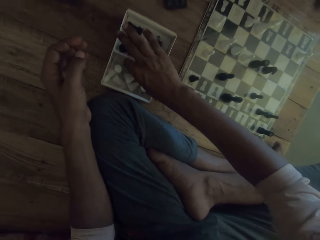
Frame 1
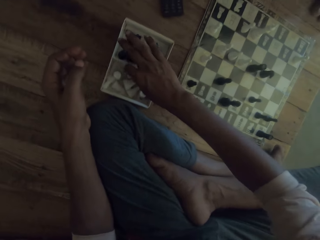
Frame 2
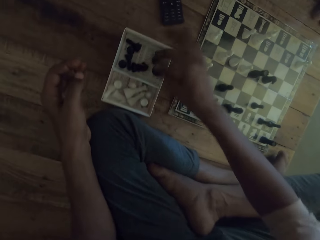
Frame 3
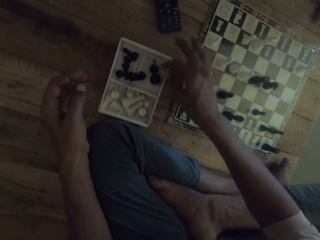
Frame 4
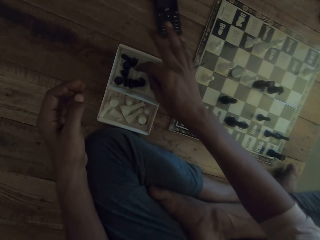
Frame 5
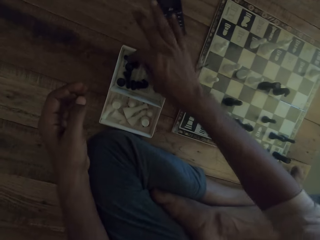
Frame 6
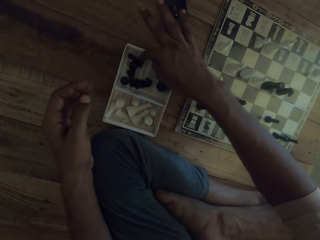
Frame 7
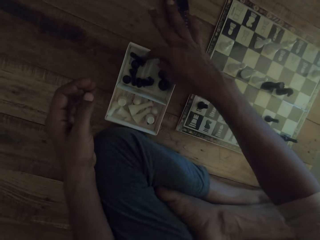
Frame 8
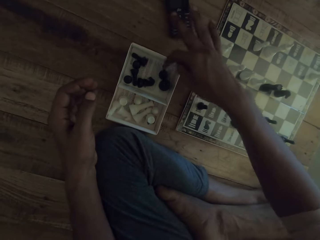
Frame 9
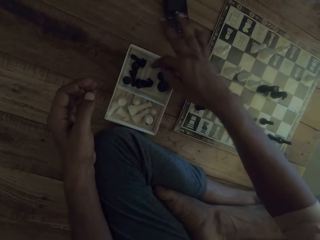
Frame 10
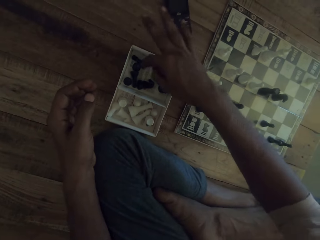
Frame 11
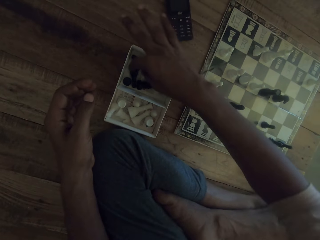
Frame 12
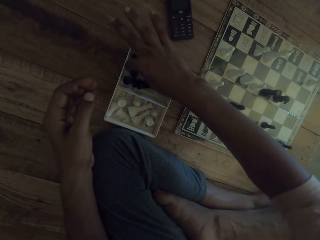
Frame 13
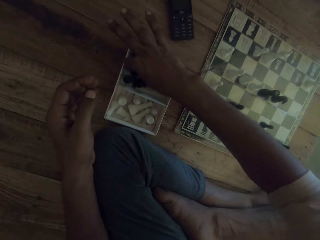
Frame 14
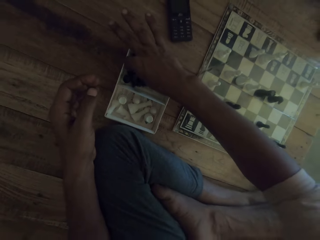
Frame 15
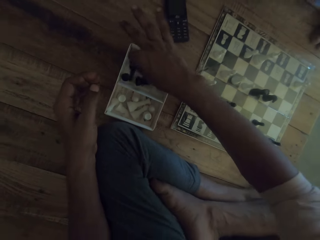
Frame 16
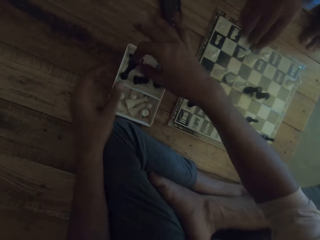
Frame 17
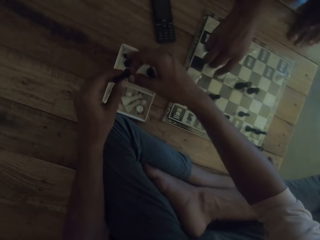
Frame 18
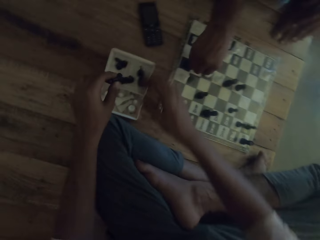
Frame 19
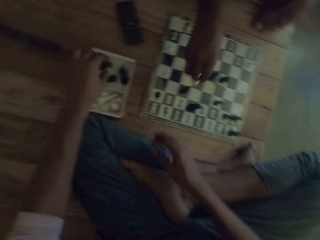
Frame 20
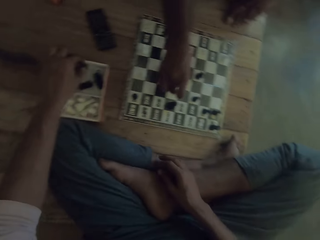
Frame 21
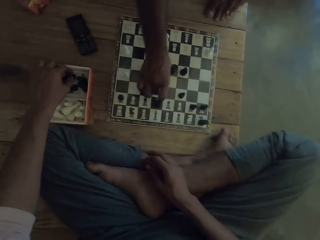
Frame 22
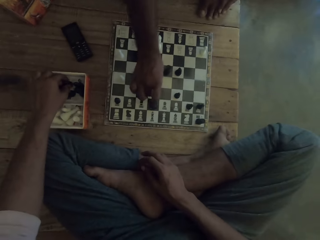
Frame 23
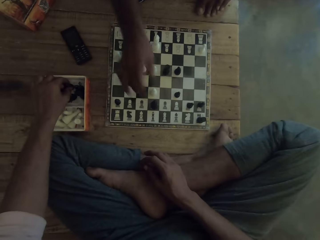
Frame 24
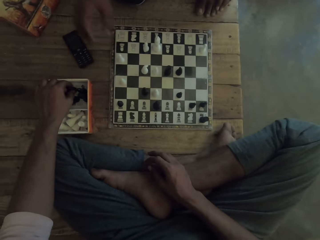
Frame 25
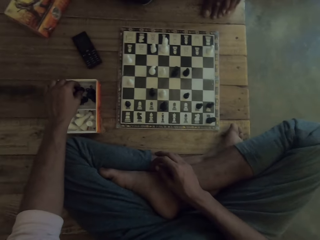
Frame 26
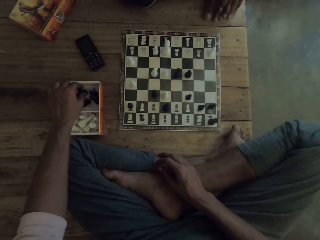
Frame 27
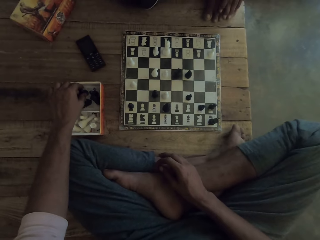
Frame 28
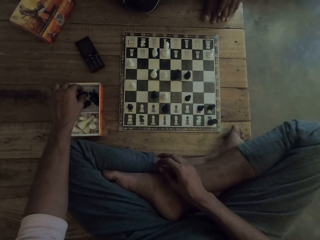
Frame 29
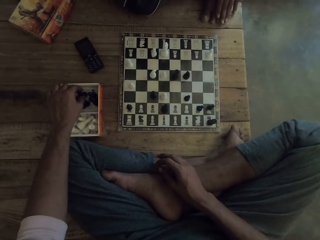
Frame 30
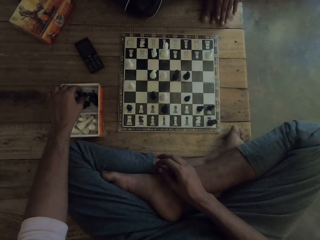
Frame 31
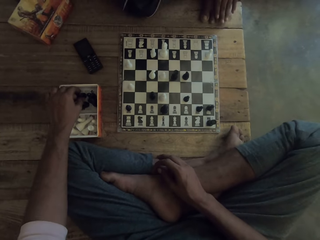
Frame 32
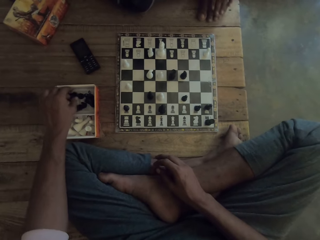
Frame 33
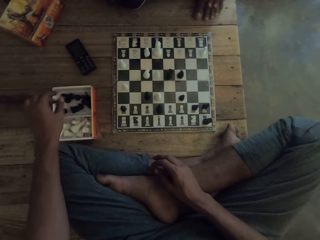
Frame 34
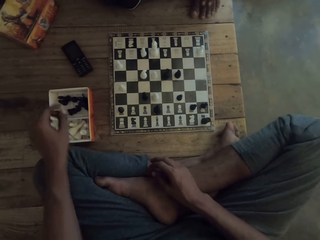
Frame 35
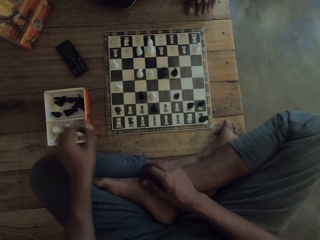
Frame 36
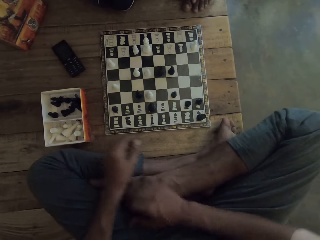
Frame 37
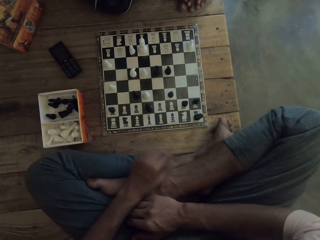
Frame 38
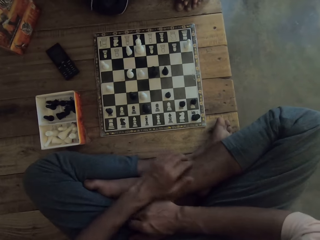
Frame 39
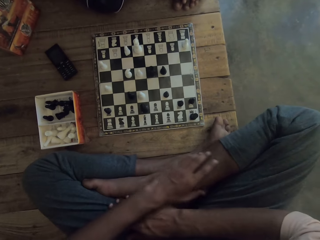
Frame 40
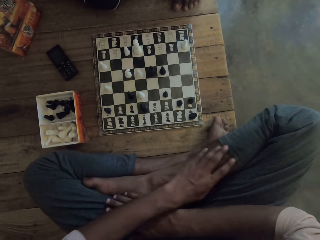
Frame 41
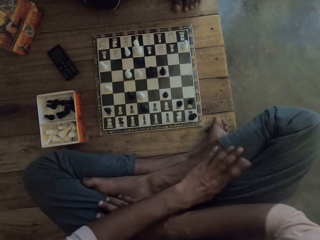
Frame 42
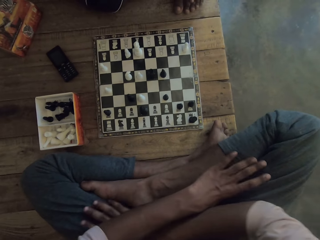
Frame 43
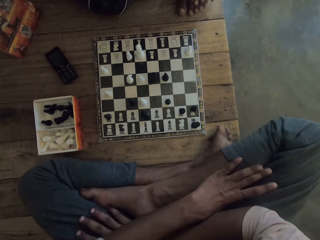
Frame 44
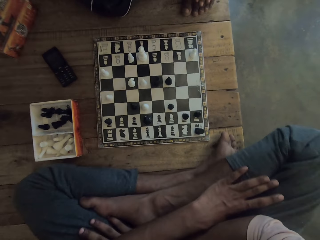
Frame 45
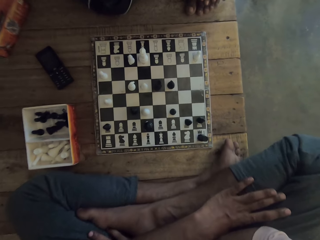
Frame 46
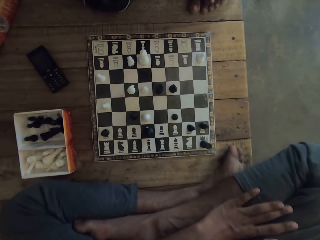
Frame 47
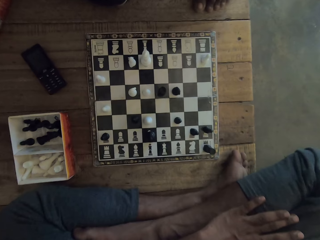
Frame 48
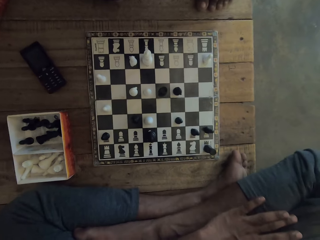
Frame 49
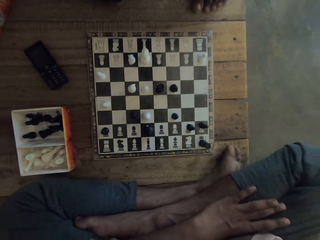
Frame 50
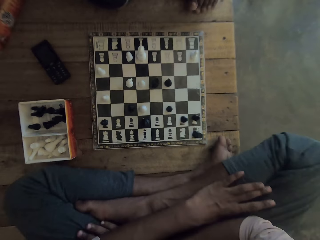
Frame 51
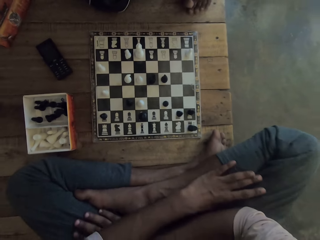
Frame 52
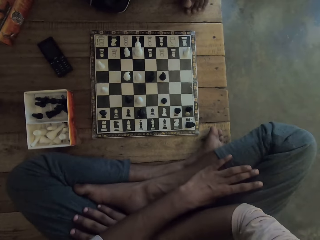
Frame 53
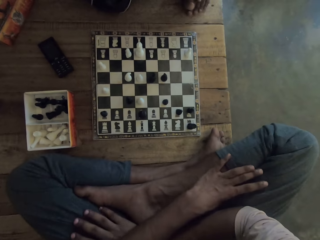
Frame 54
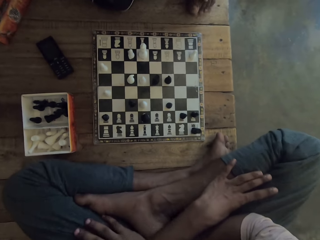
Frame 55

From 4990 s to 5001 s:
A man moves a pawn. The camera wearer removes a hand from the chess pieces.

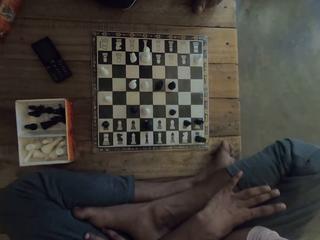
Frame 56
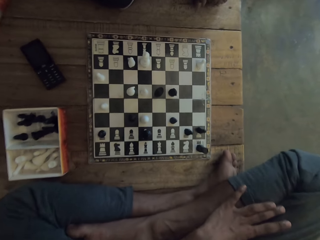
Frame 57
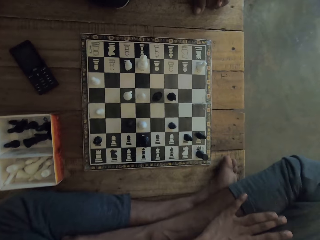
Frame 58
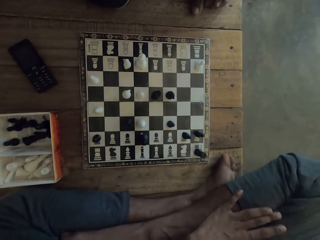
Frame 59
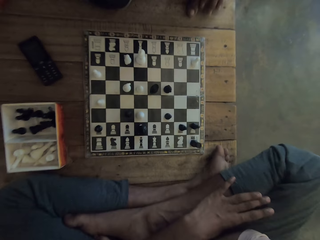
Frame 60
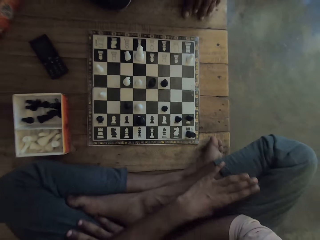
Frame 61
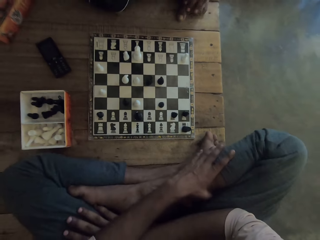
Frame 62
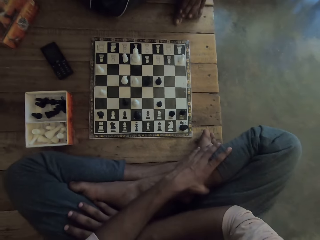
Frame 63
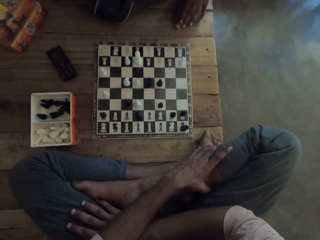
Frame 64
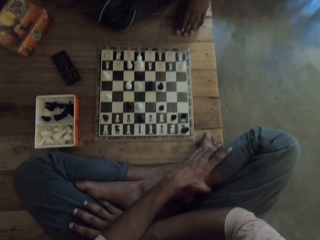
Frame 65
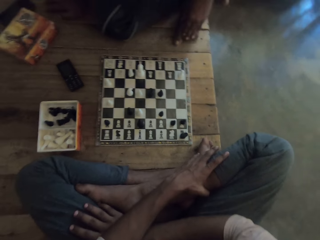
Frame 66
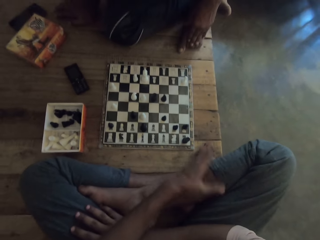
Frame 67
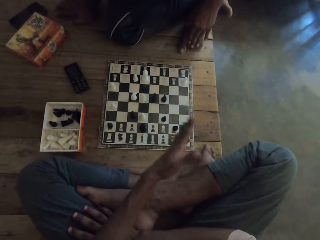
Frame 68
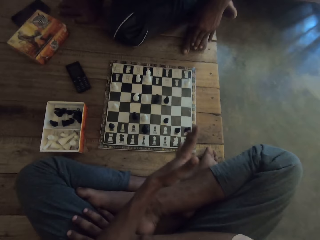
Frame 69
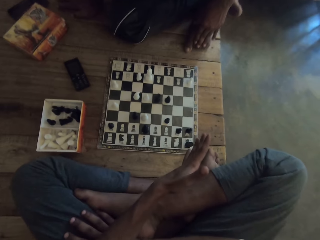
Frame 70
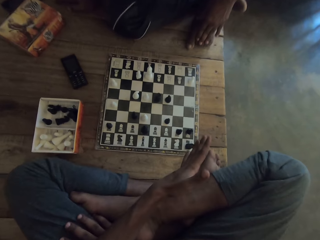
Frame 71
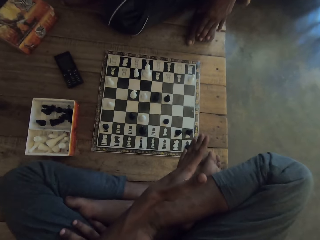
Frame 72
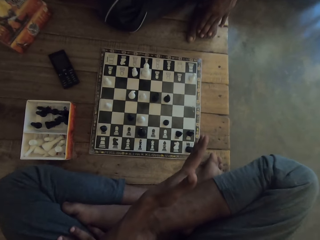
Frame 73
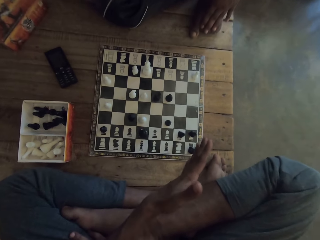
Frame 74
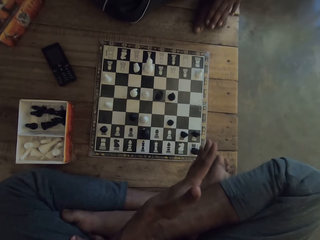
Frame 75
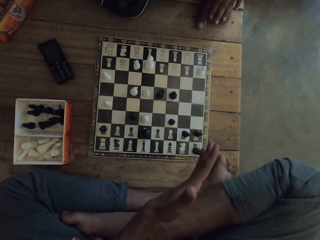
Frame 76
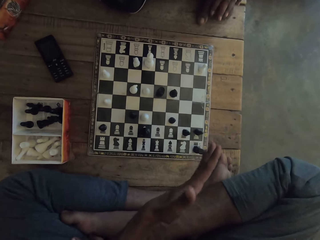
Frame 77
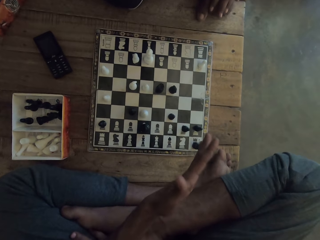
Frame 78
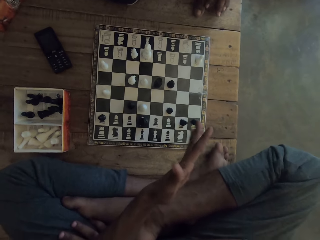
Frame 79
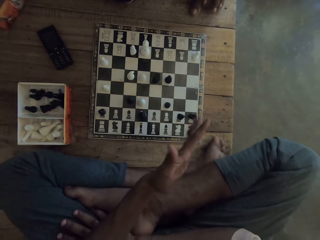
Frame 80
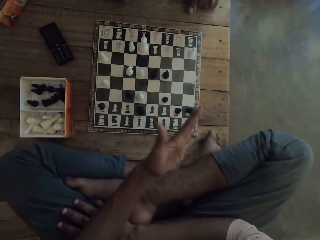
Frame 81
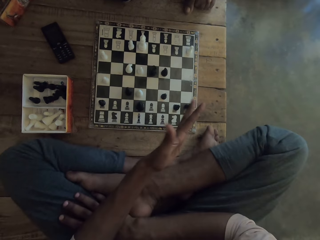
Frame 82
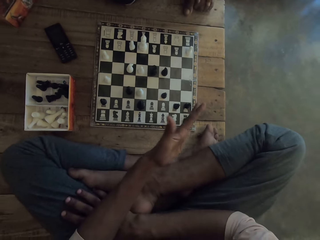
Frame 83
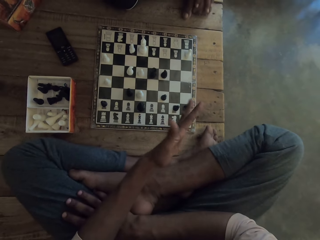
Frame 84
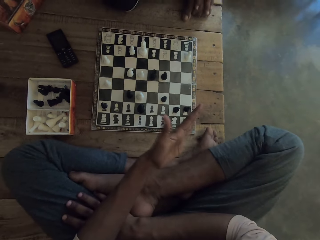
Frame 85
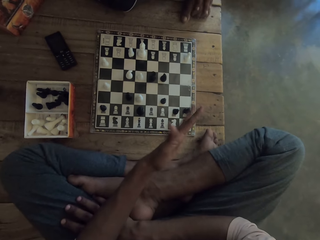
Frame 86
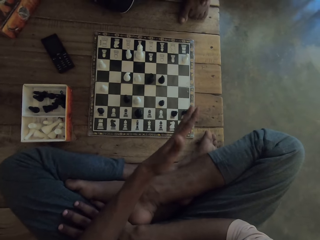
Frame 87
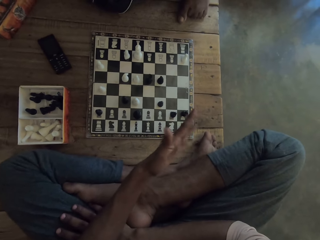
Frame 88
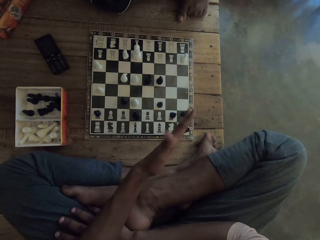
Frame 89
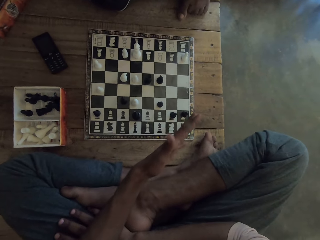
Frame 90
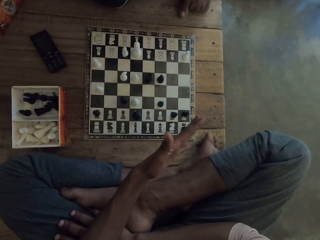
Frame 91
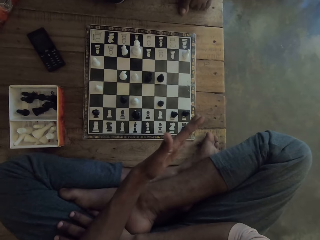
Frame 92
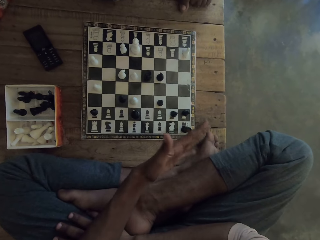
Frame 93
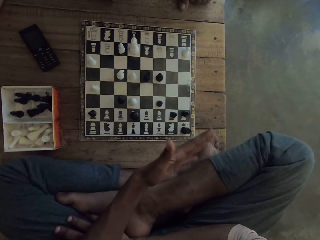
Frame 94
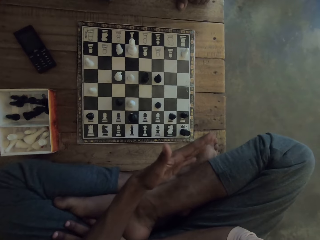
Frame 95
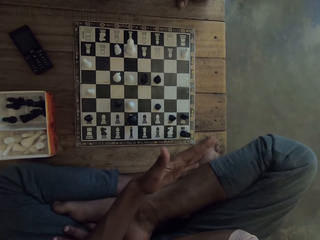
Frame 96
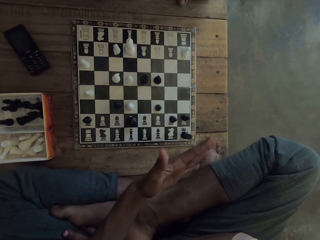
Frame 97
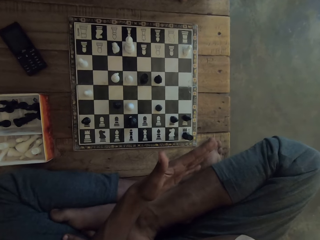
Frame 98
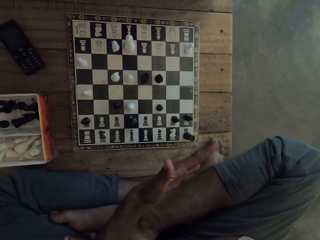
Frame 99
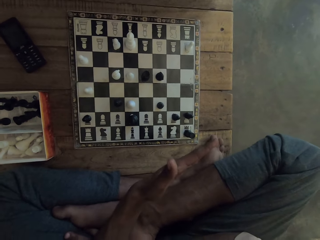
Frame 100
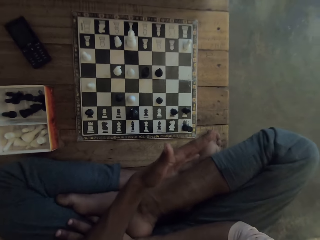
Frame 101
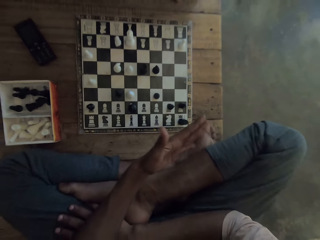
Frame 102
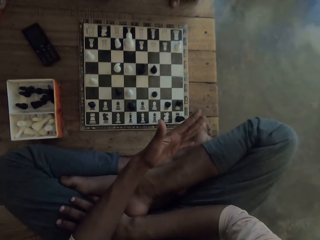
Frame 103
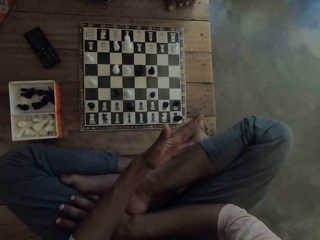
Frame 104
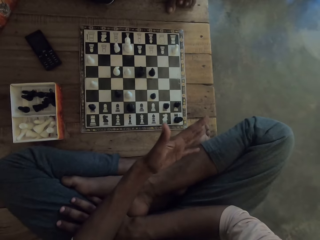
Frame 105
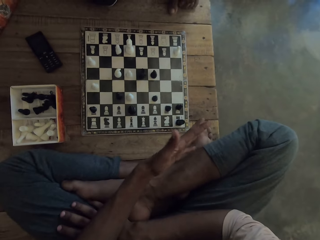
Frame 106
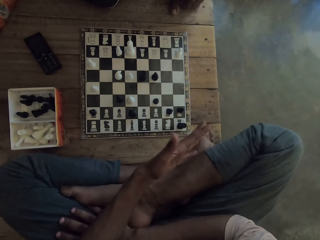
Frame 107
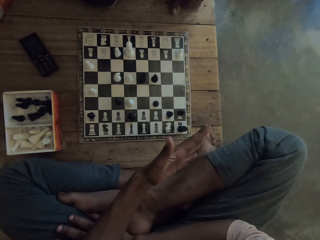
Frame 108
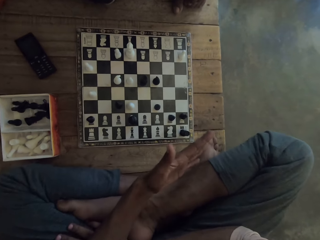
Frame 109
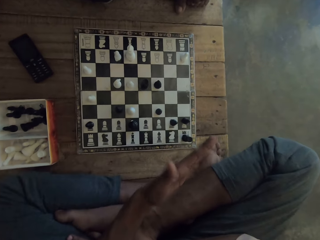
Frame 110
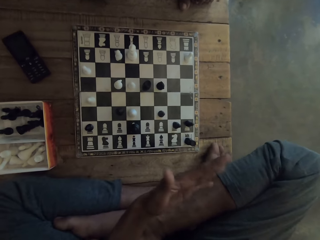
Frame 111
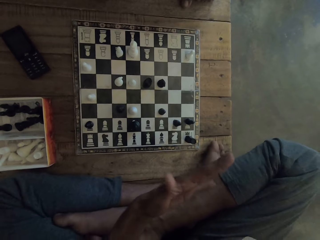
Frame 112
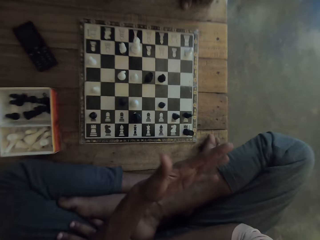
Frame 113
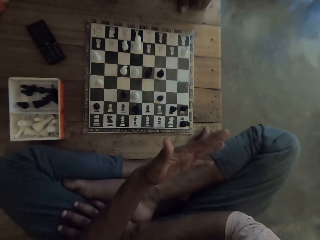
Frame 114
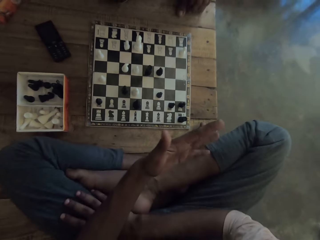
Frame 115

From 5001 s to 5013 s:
The camera wearer shakes a hand.
